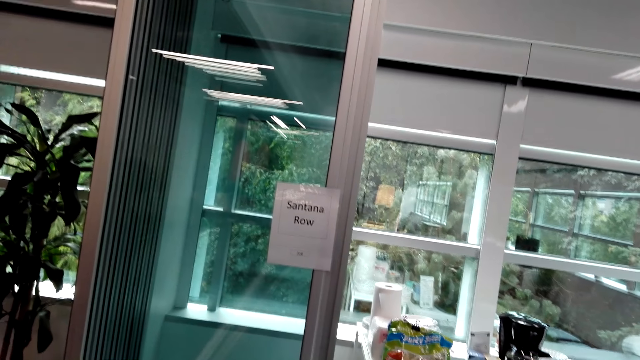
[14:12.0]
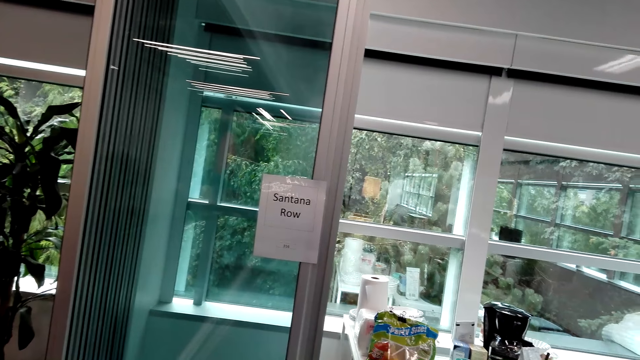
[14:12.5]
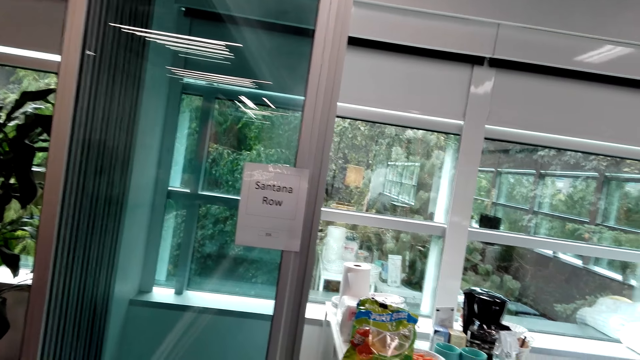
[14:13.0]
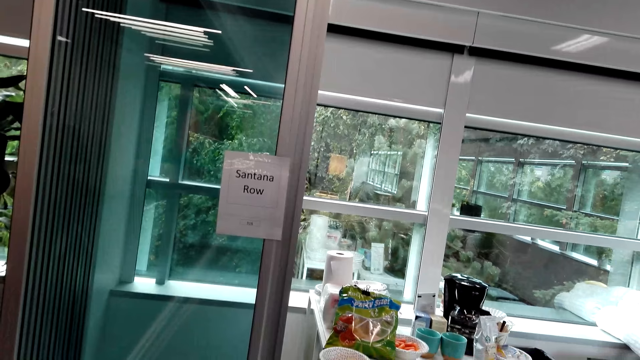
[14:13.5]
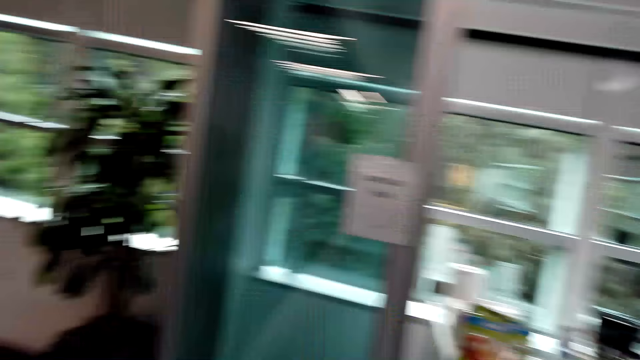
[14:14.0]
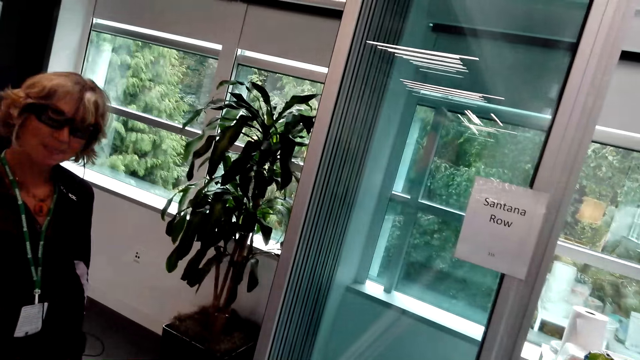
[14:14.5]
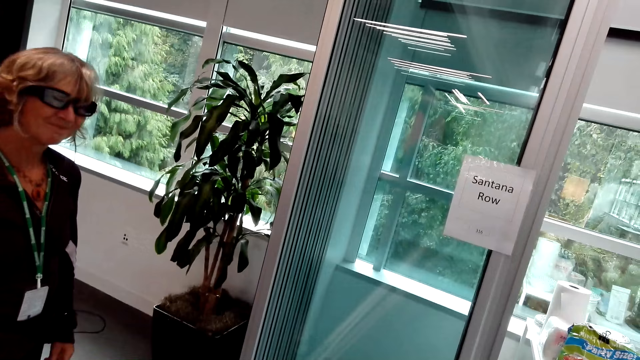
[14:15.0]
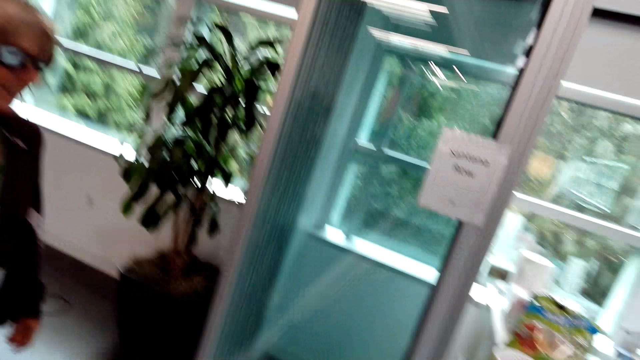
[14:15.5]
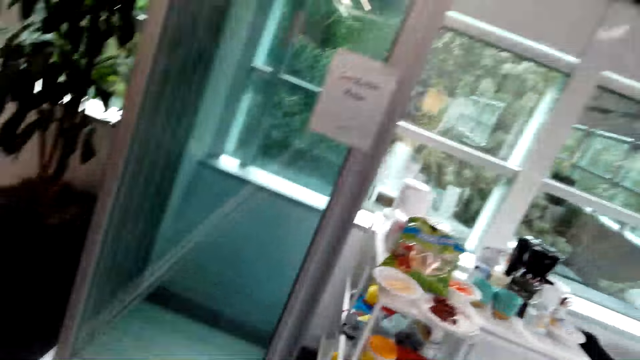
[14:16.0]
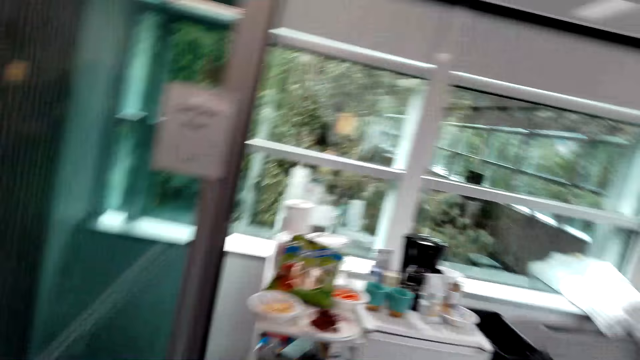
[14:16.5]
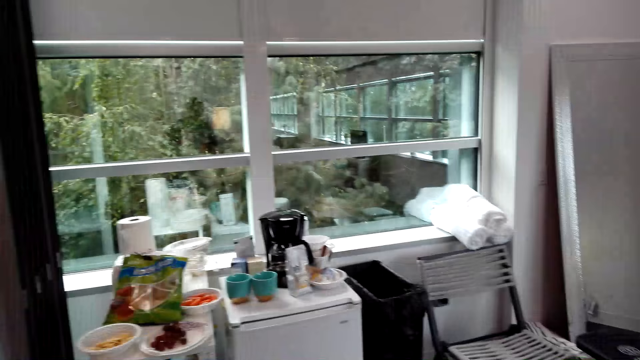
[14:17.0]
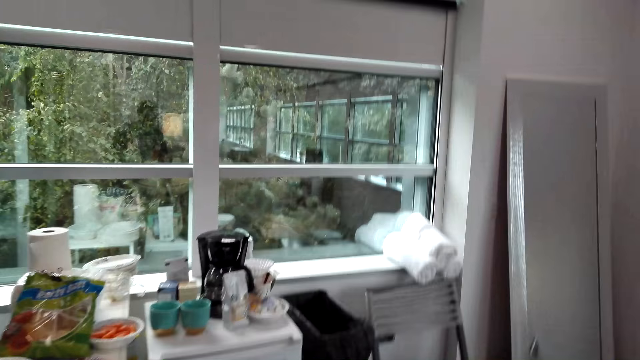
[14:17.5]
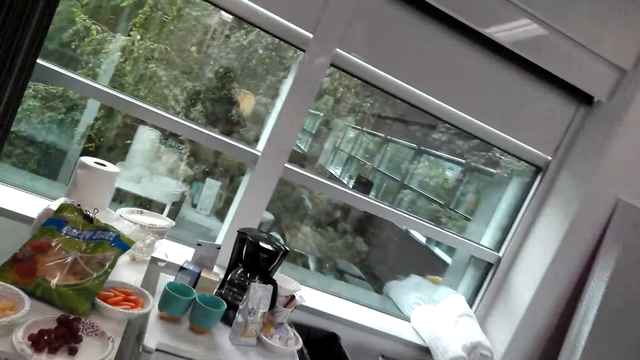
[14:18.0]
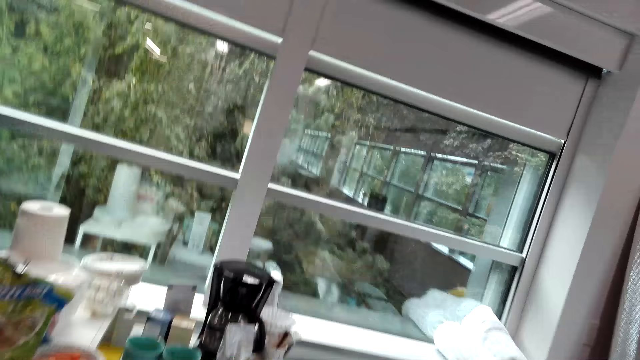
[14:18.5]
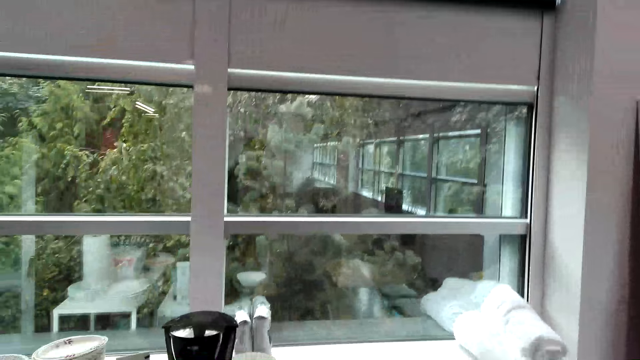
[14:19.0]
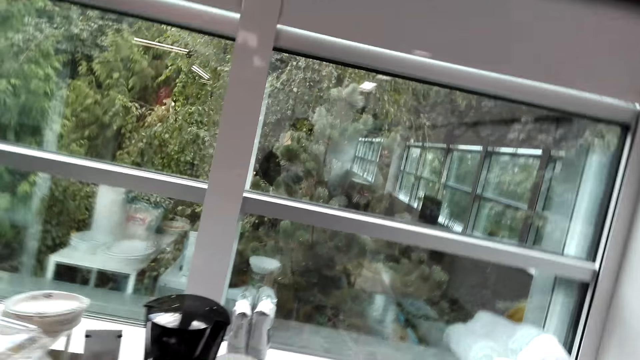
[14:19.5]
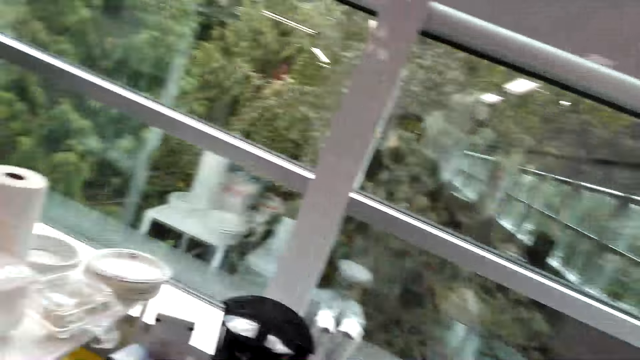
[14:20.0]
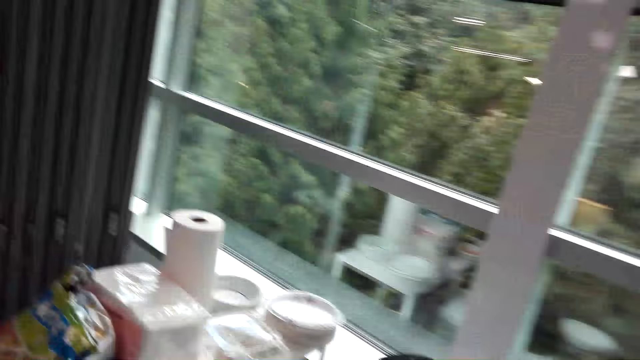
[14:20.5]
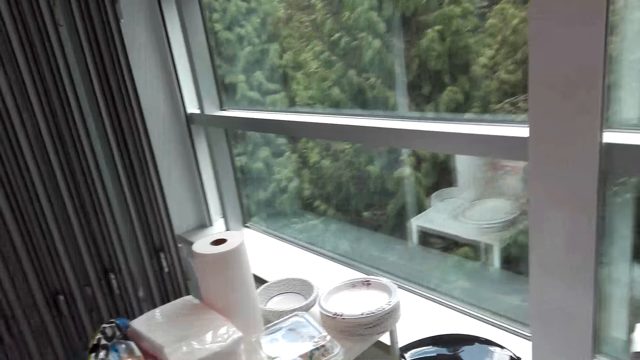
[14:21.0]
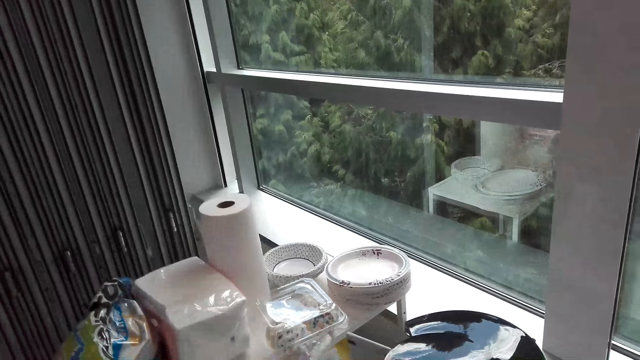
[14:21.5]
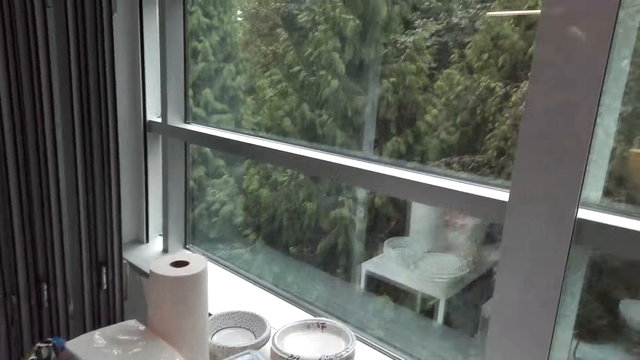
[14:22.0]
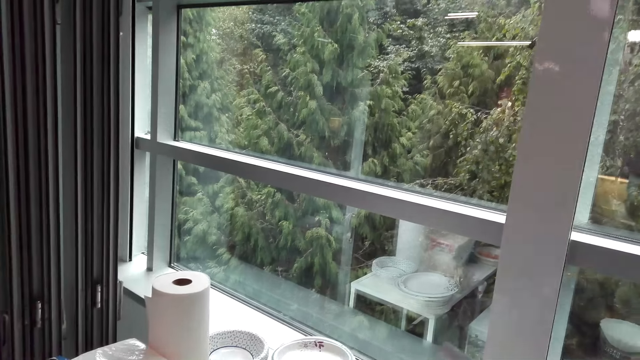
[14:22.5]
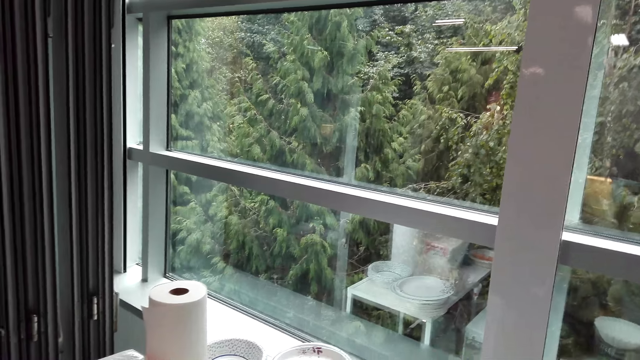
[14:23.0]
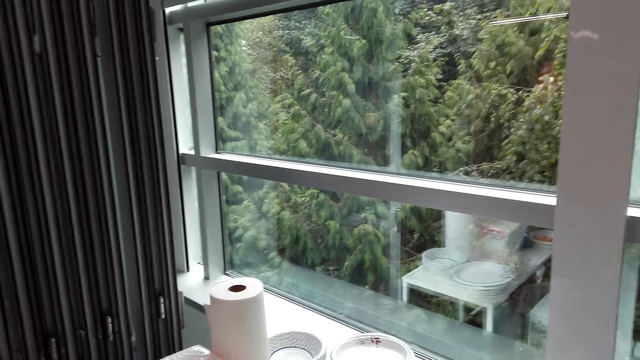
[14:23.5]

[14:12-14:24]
The camera wearer dialogues with a lady in the showroom. They walk toward the cabinet. The lady talks to the camera wearer. The camera wearer looks at the plates. They talk to the lady.

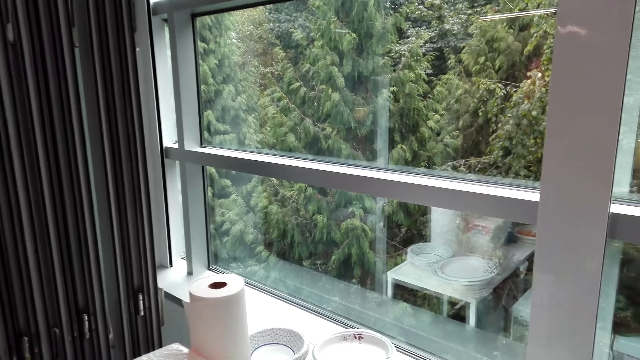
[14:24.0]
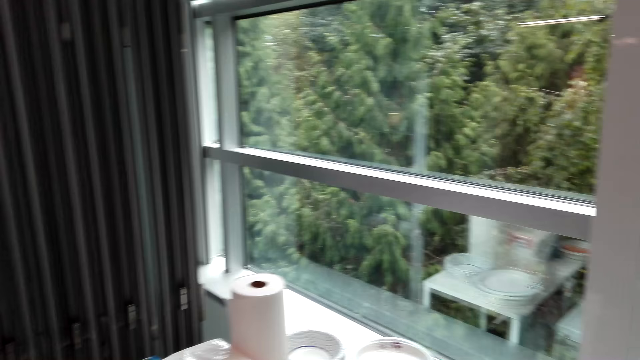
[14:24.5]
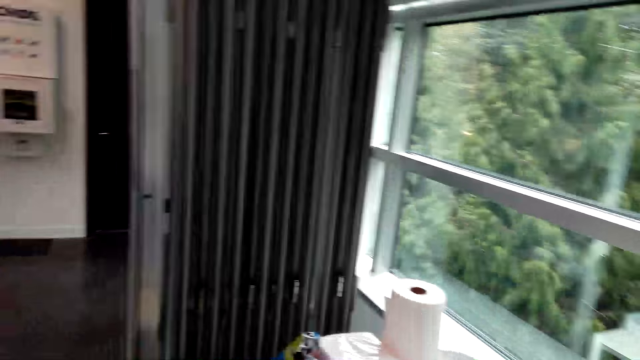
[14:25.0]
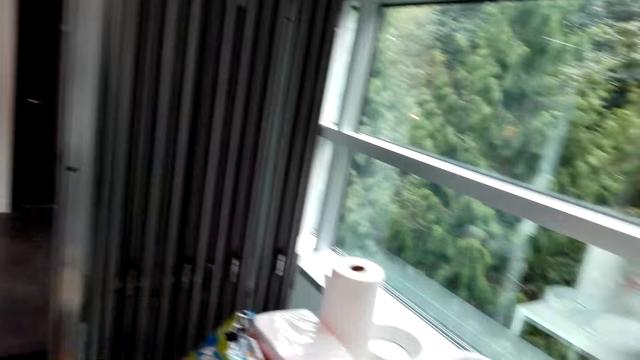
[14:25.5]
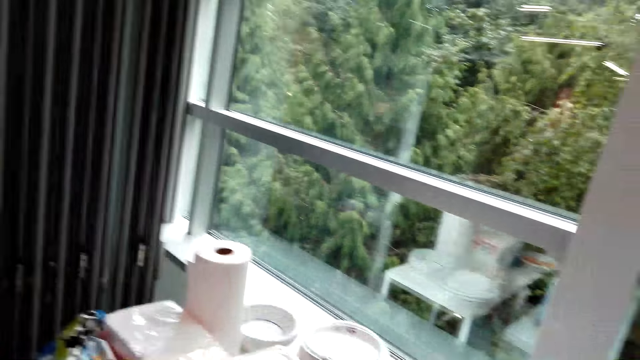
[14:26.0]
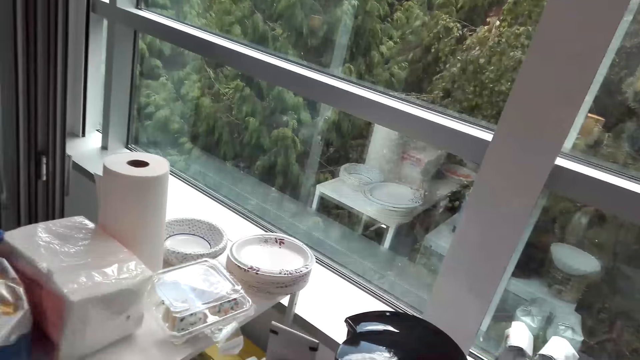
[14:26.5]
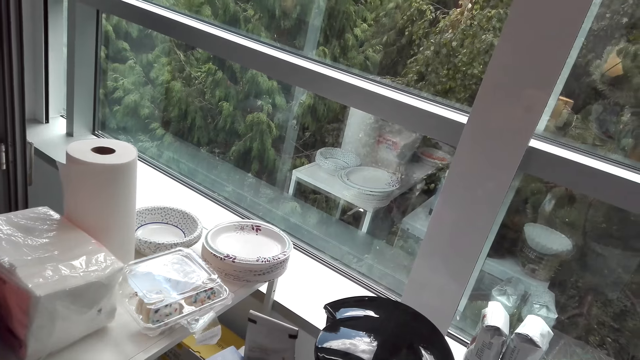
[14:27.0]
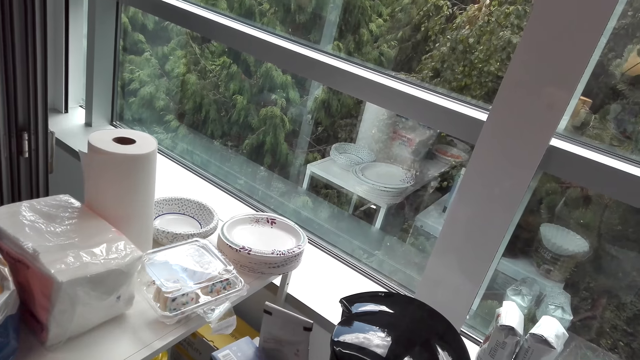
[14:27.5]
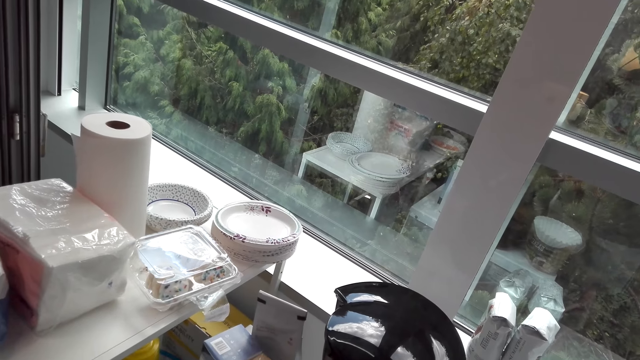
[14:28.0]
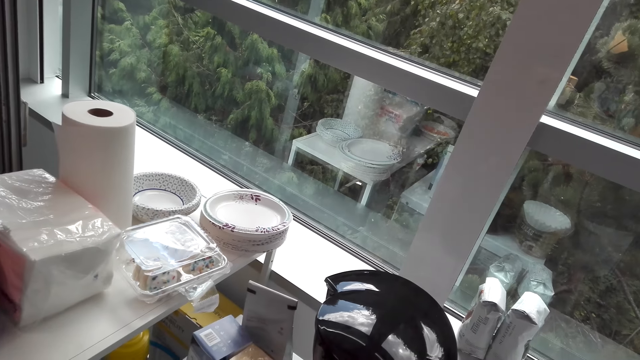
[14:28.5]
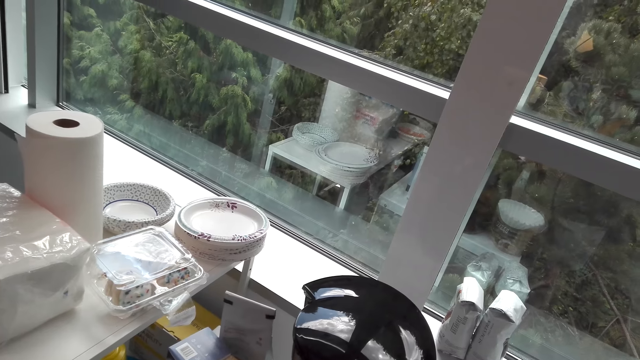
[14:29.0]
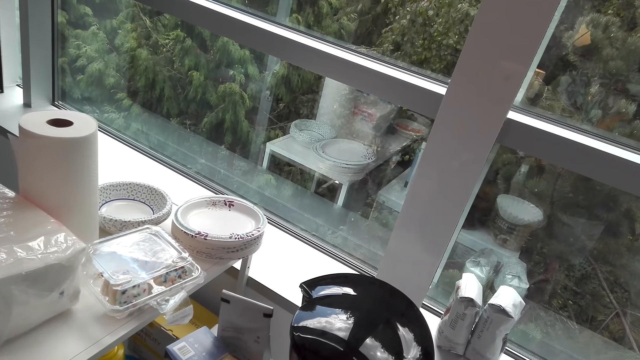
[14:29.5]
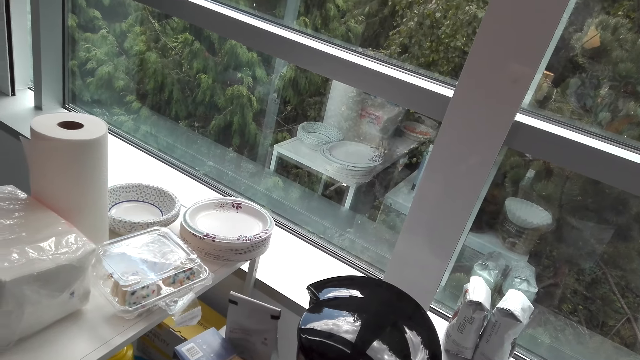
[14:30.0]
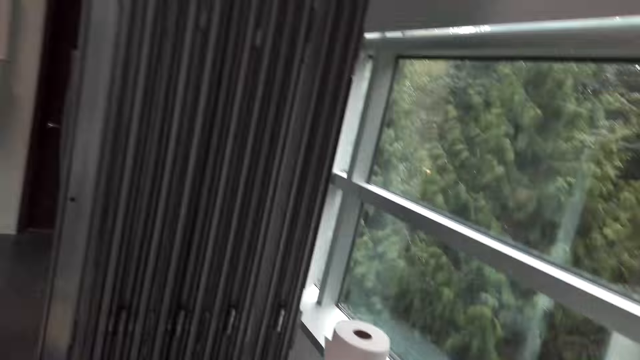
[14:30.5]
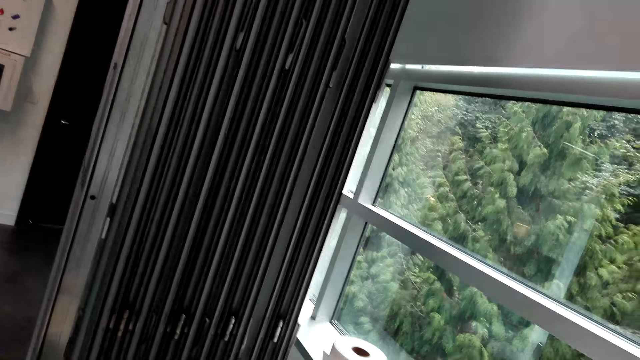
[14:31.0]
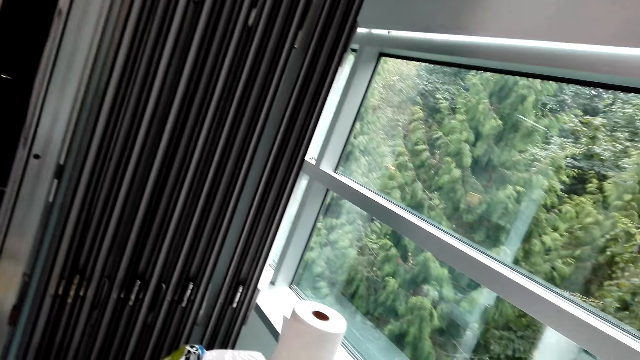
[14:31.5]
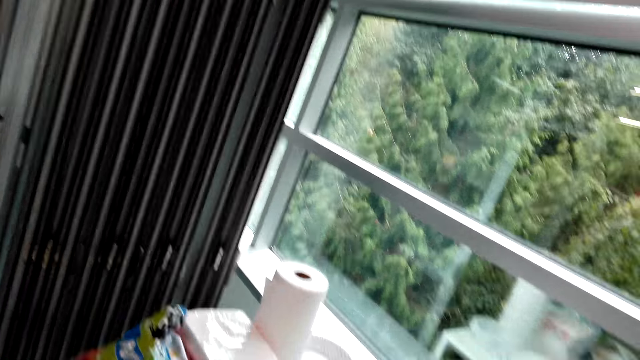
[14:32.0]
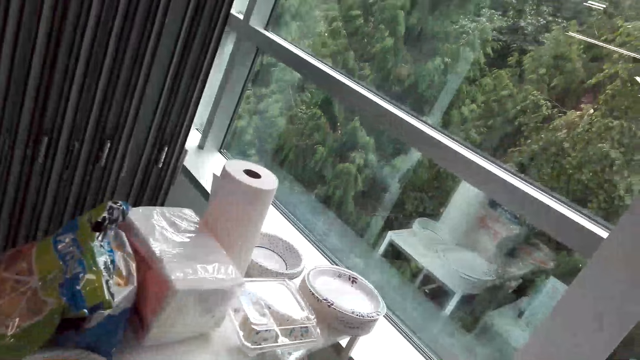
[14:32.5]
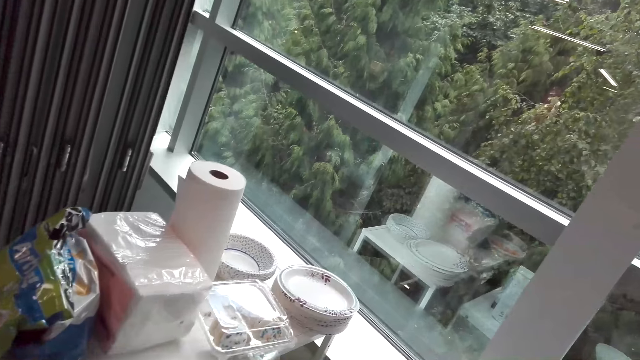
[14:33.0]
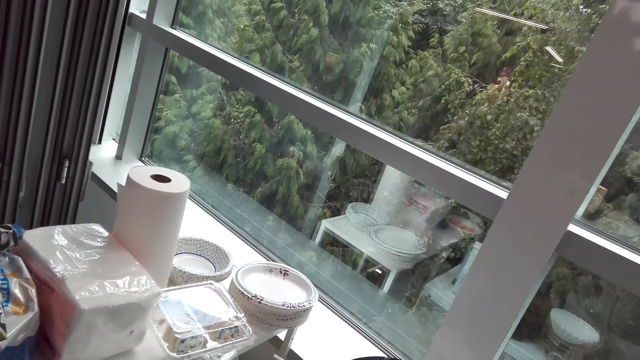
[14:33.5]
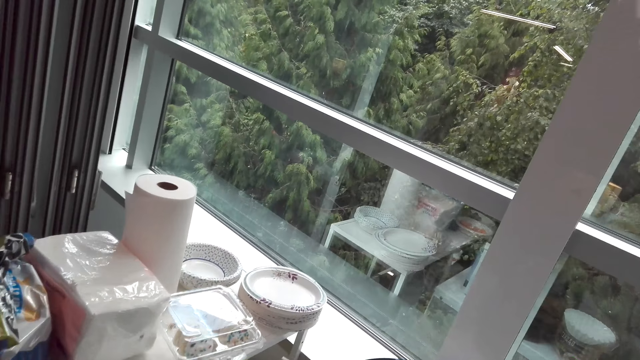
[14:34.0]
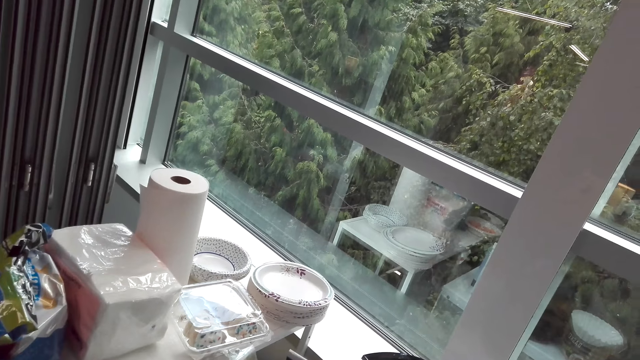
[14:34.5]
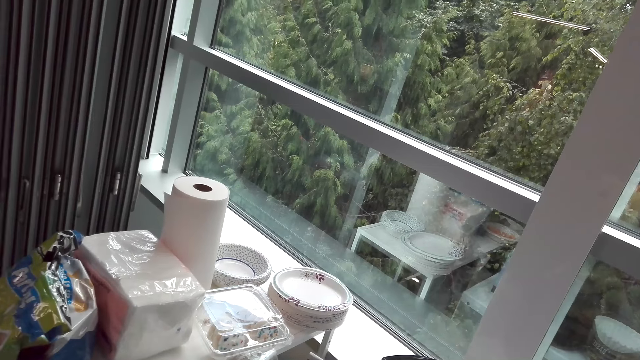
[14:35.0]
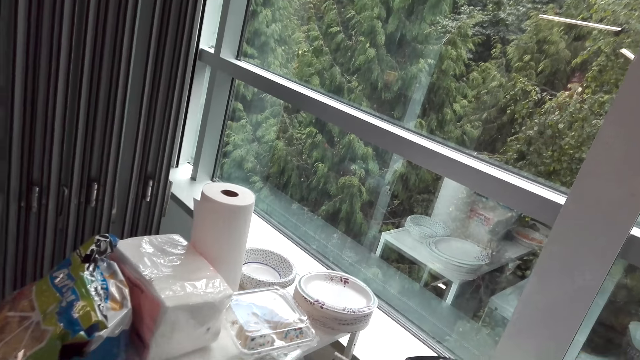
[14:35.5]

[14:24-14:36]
A woman talks to the camera wearer. The camera wearer talks to the woman. They look at the plates. They look at the wall. They talk to the woman.
